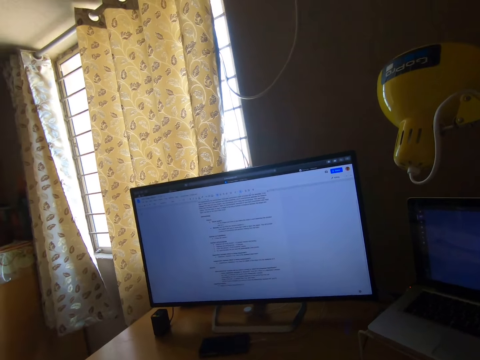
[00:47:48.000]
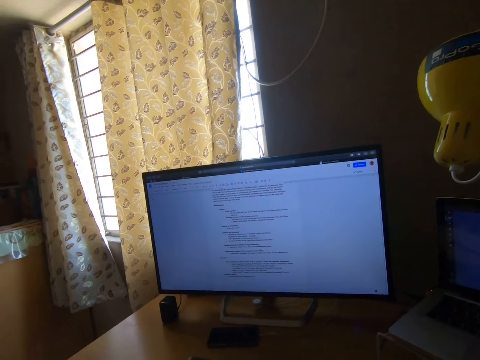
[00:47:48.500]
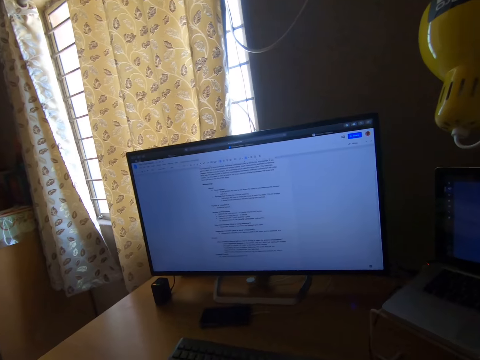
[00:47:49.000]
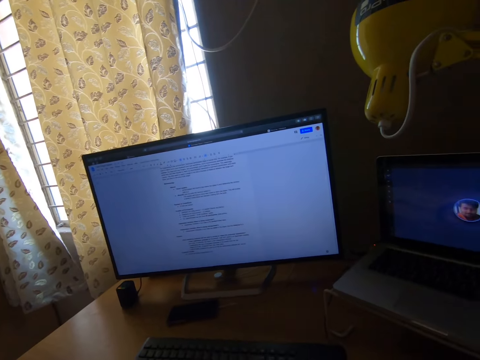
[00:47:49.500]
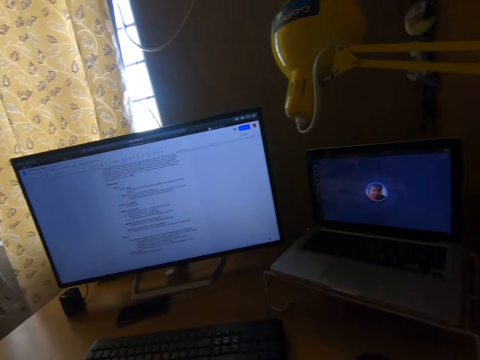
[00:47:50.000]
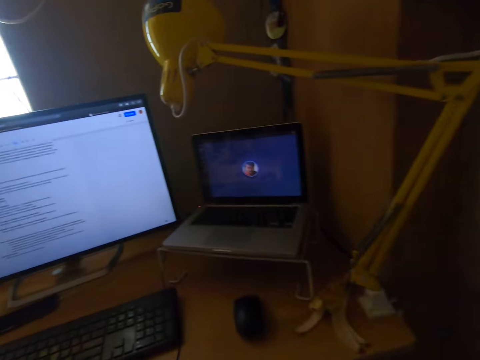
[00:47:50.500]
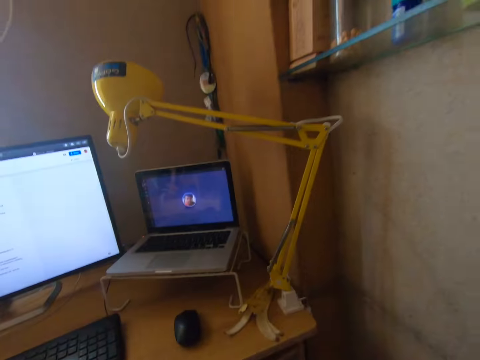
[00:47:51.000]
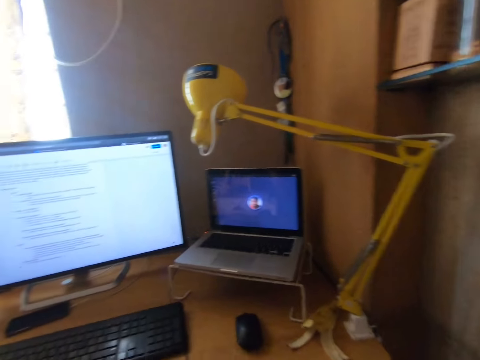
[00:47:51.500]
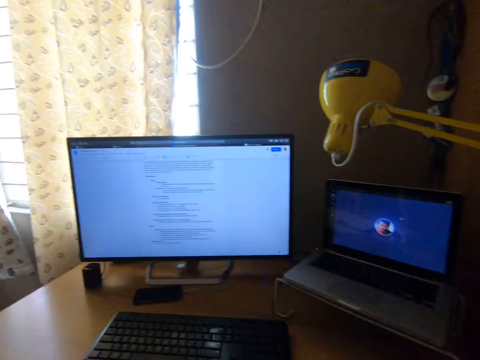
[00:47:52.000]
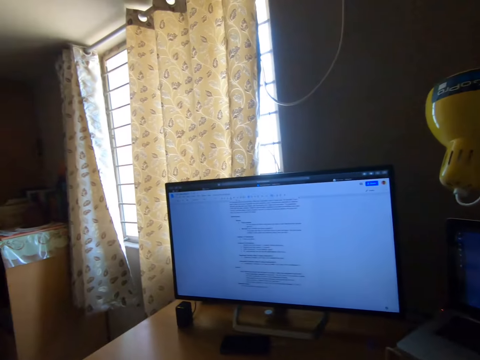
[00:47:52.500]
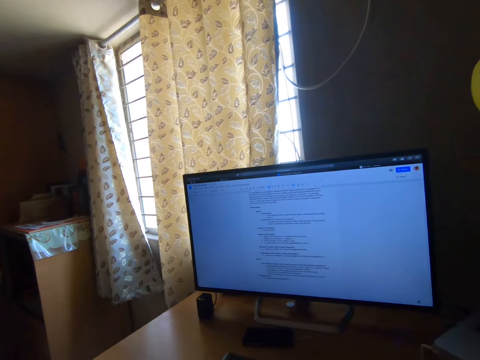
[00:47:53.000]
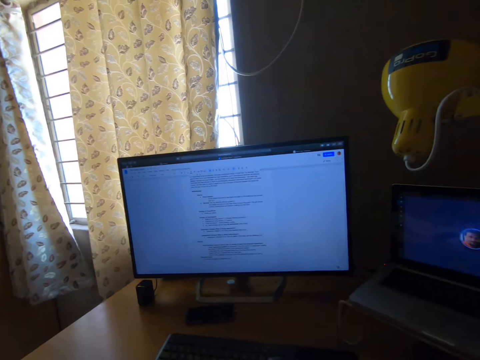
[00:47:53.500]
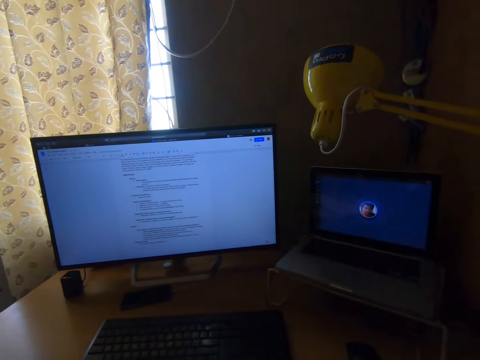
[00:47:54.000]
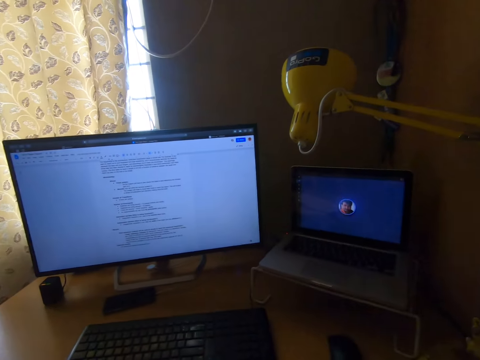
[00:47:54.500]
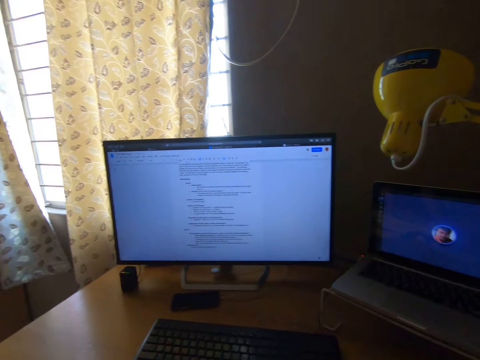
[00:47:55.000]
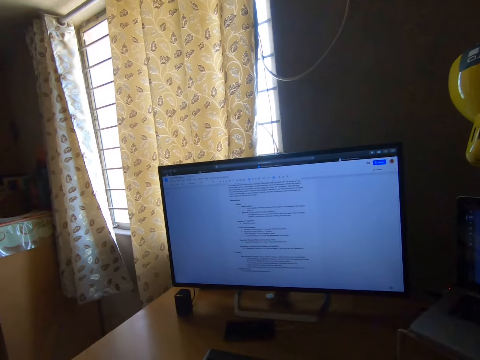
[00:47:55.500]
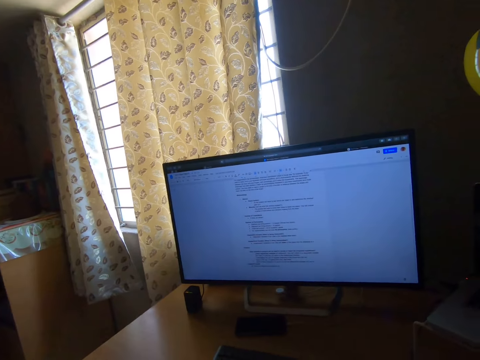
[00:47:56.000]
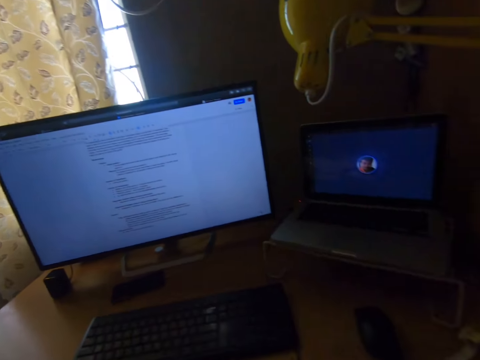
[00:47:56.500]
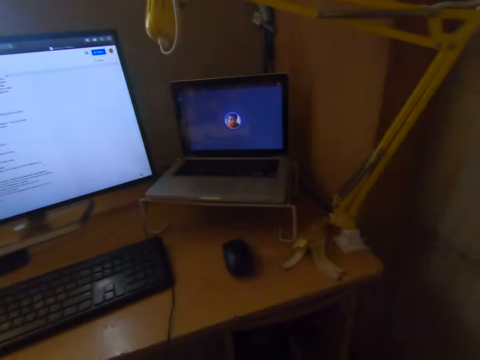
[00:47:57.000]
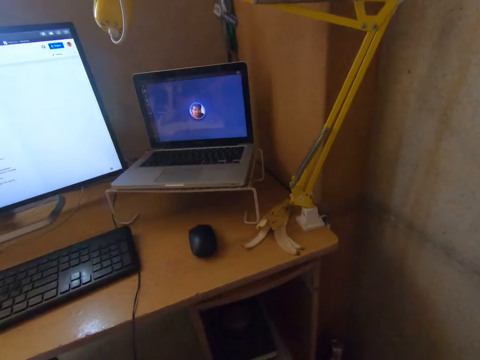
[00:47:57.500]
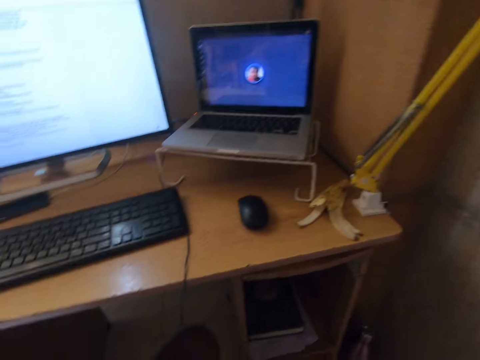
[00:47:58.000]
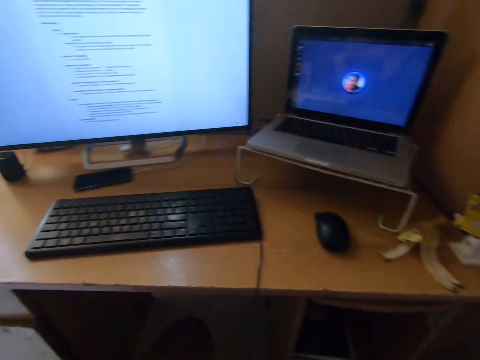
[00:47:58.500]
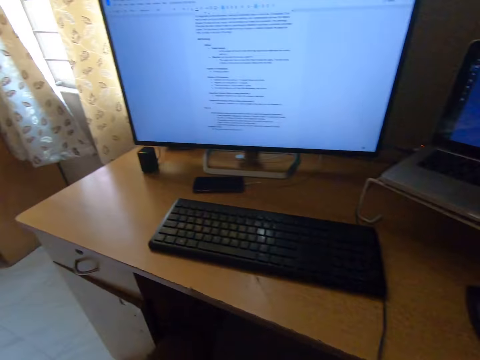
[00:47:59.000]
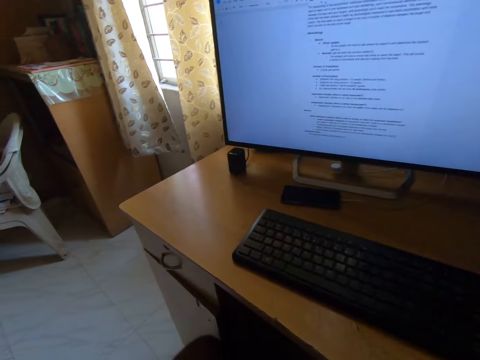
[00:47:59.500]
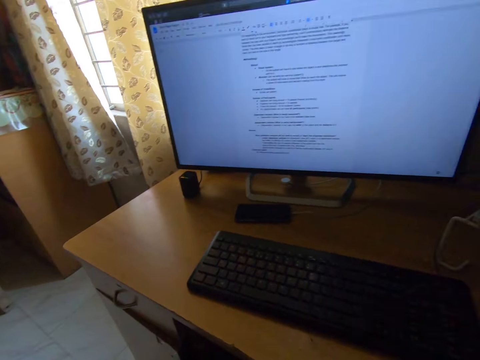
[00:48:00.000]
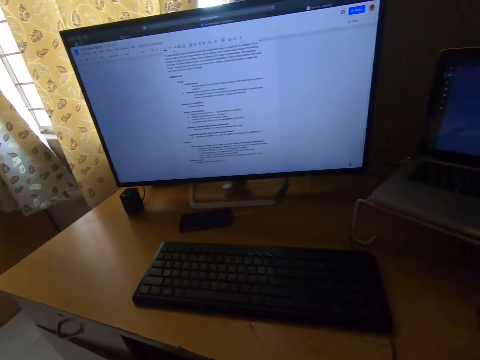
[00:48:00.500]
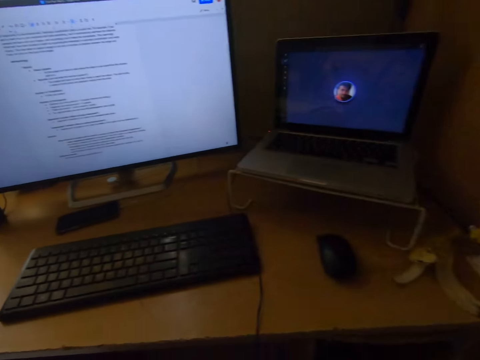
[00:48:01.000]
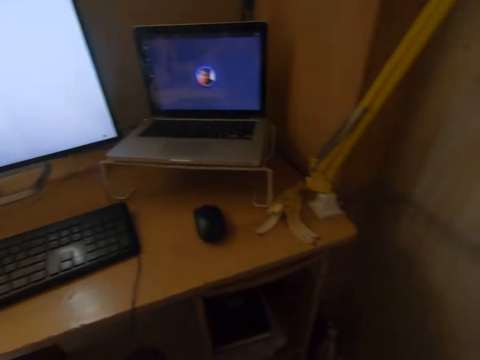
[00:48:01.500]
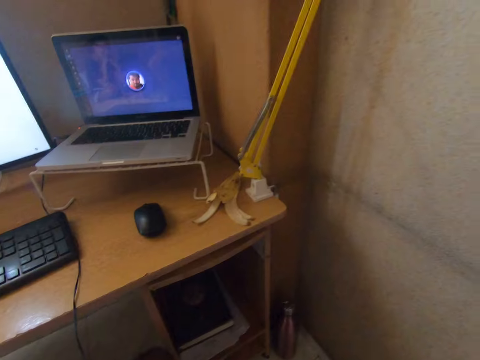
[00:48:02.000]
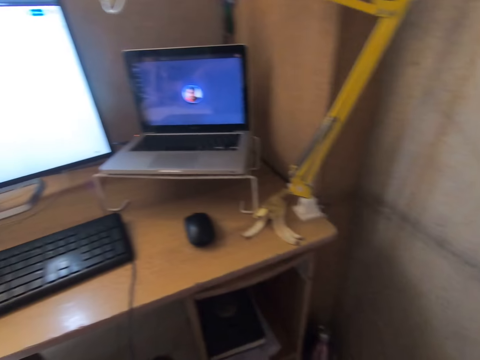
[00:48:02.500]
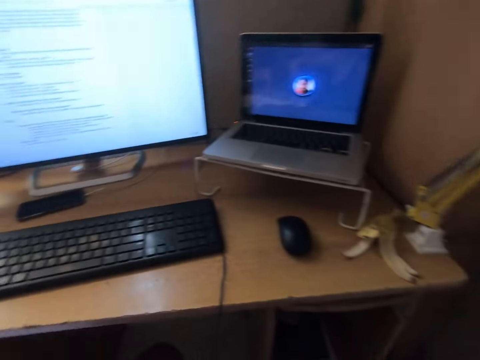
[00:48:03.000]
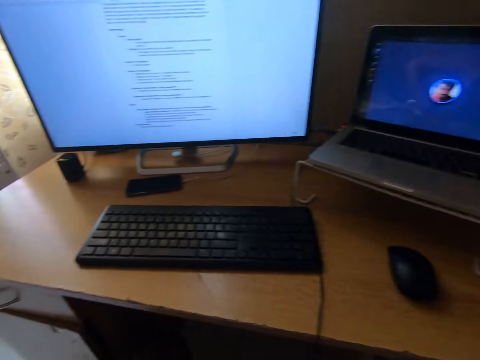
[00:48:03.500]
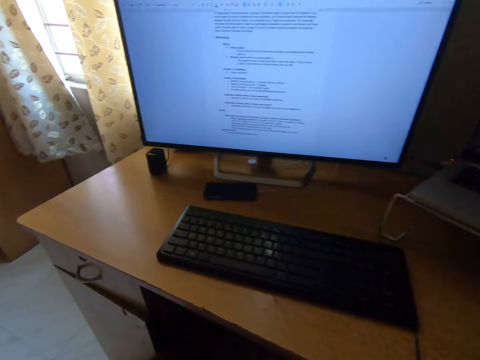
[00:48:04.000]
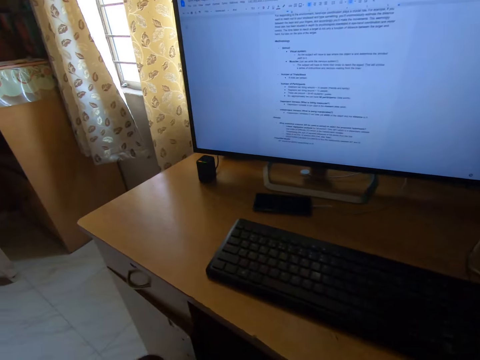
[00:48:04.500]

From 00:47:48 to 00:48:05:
The camera wearer turns the head right. They turn the head left. They turn the head right. They turn the head left. They turn the head right. They turn the head left. They turn the head right. They turn the head left.

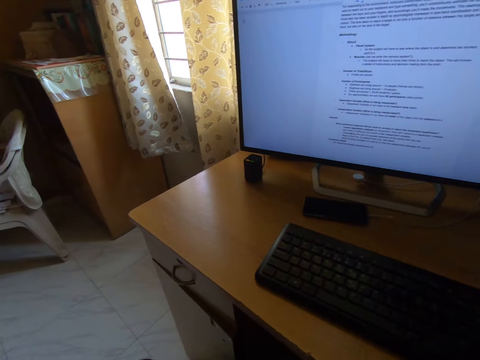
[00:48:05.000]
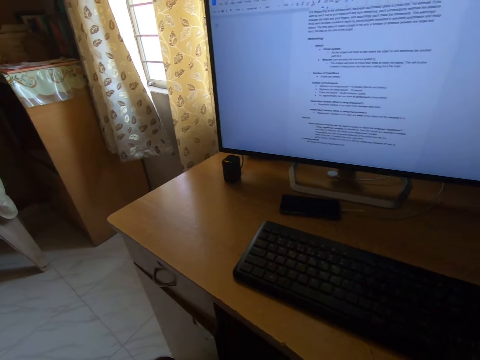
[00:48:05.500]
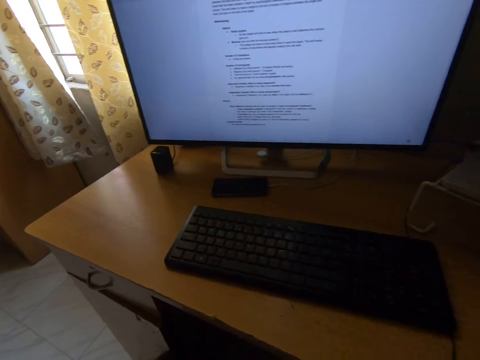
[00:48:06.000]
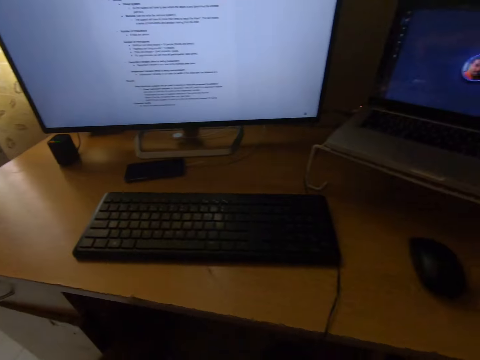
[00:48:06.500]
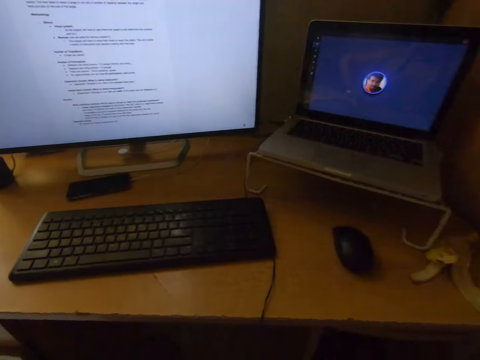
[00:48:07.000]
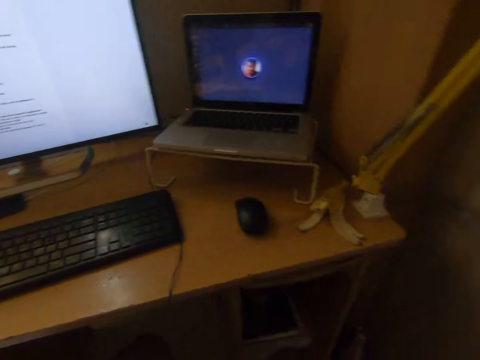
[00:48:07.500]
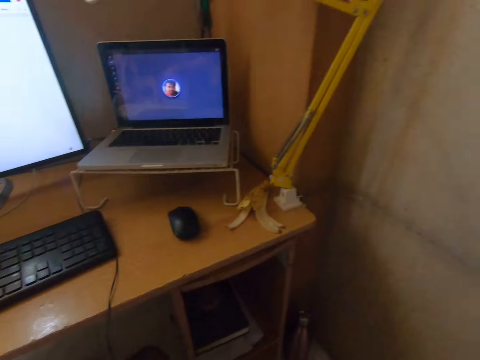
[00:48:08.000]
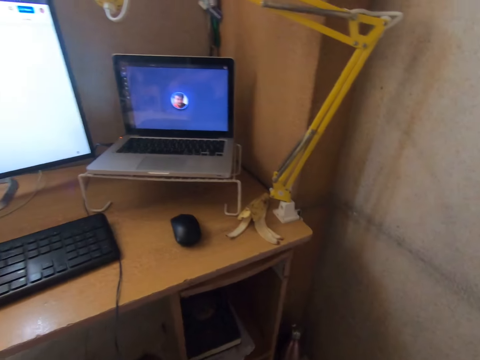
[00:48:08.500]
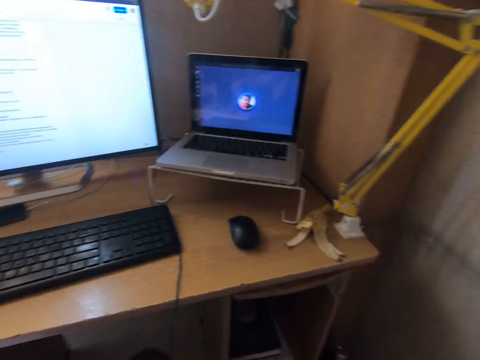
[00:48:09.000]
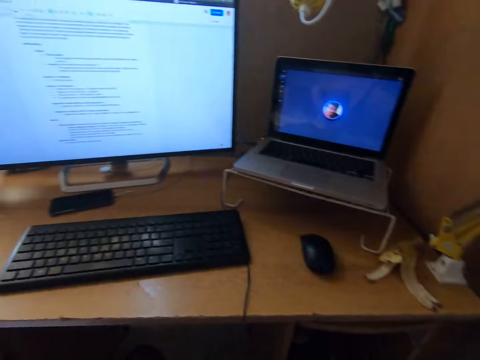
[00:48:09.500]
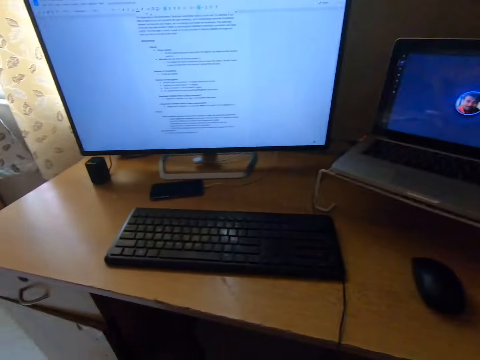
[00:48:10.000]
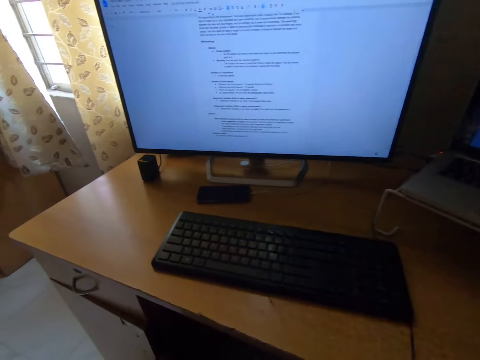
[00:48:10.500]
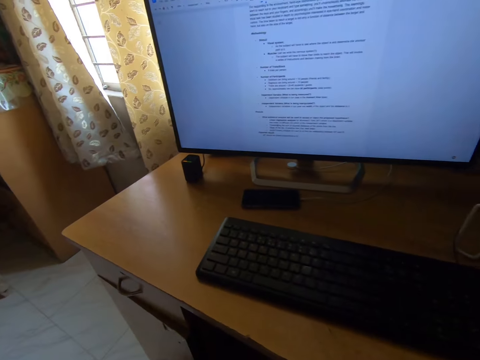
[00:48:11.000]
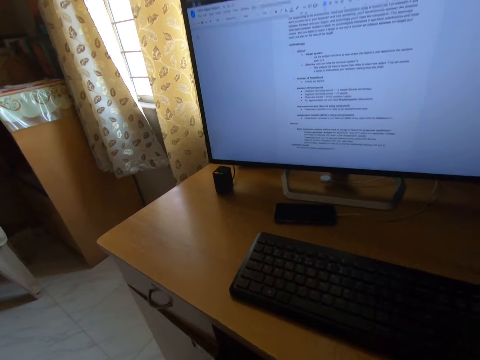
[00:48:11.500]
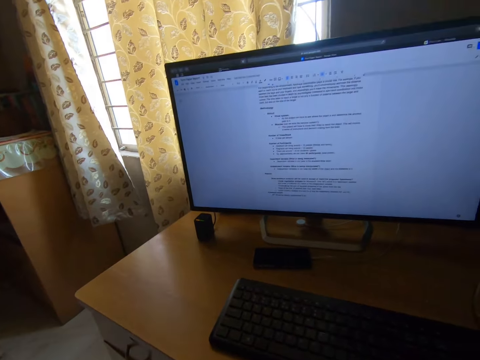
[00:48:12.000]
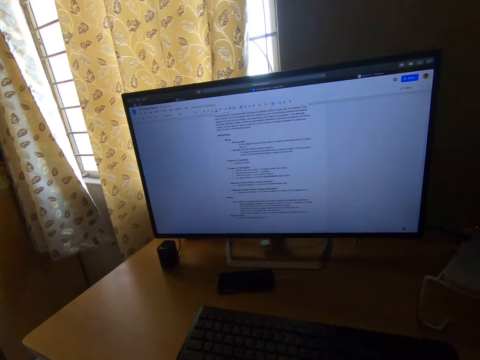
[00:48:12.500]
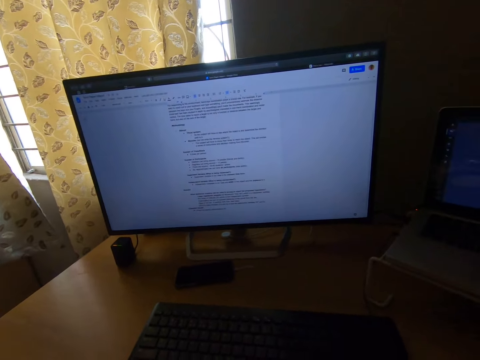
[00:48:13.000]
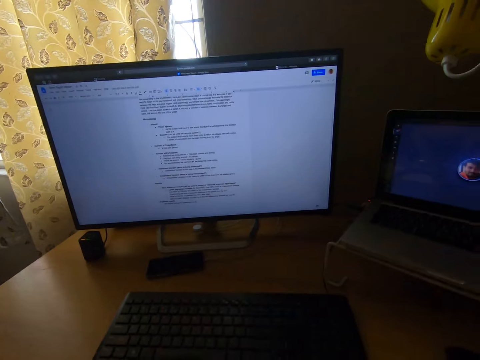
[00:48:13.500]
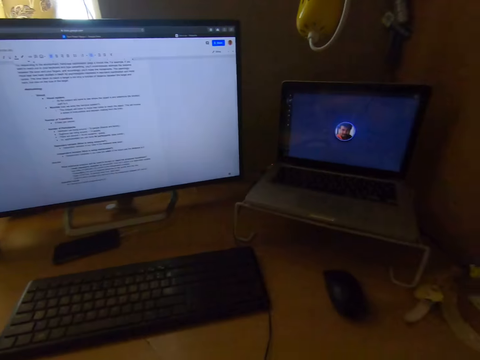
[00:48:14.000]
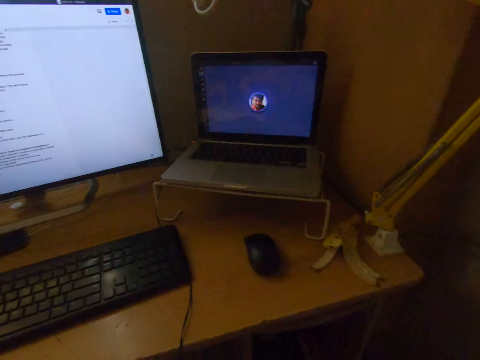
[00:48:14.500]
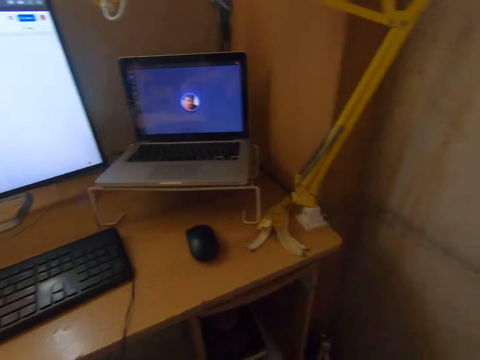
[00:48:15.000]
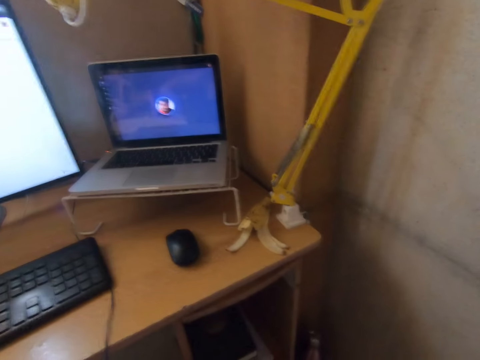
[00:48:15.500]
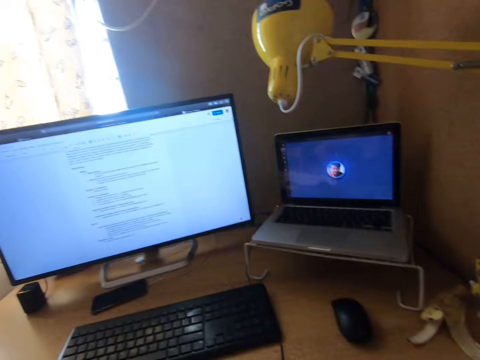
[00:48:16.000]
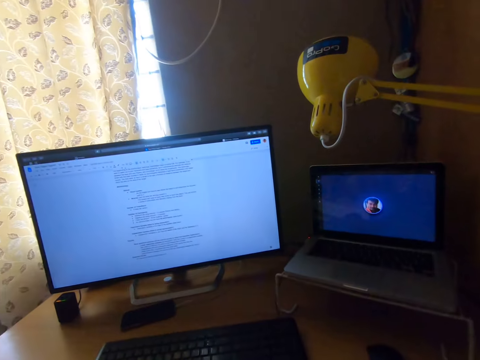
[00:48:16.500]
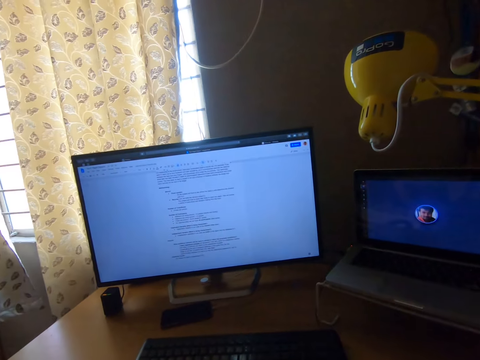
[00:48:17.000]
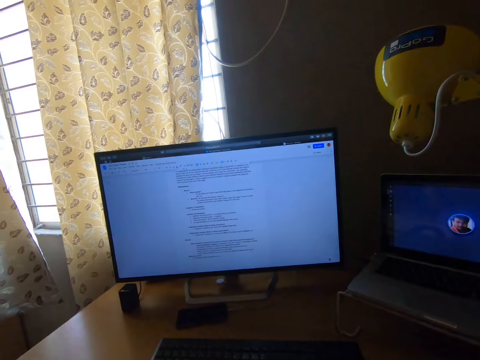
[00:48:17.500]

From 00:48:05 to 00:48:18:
The camera wearer turns the head right. They turn the head left. They turn the head right. They turn the head left.
